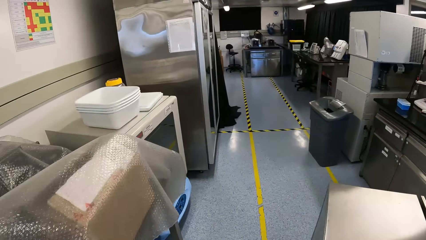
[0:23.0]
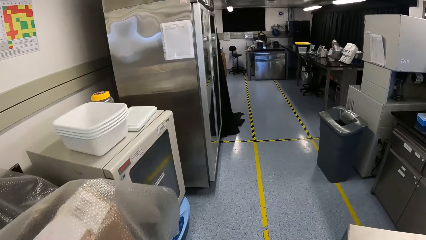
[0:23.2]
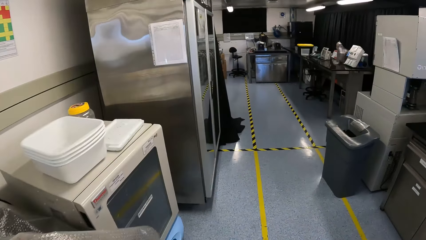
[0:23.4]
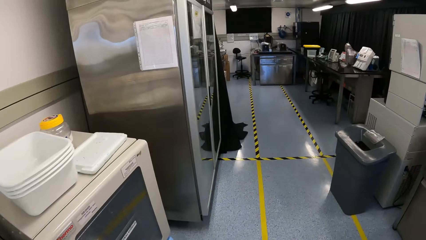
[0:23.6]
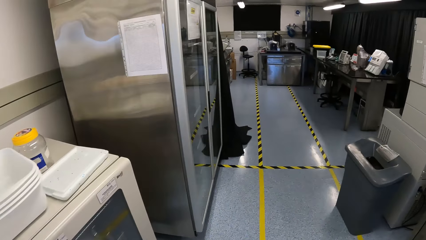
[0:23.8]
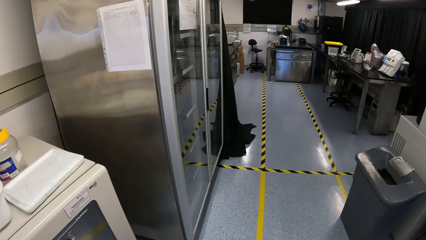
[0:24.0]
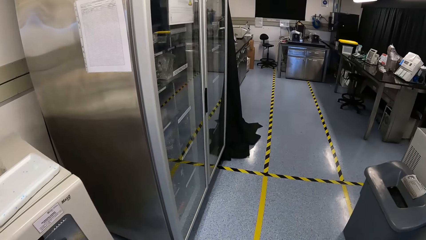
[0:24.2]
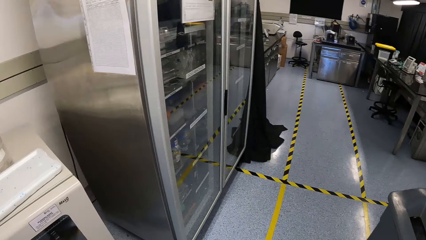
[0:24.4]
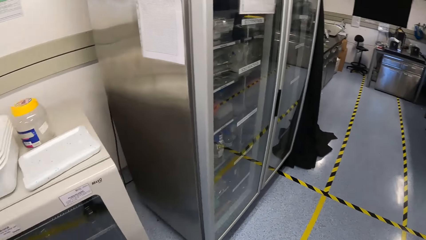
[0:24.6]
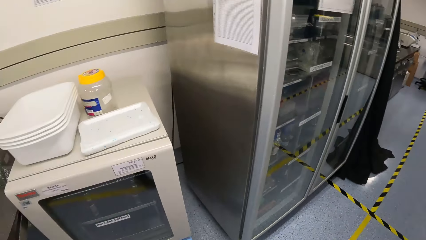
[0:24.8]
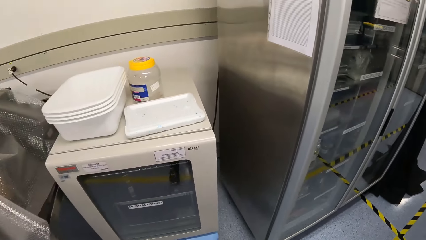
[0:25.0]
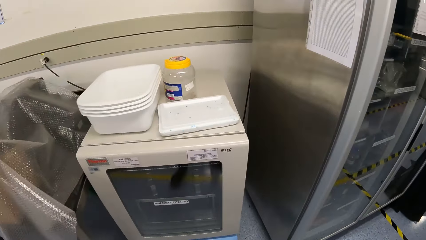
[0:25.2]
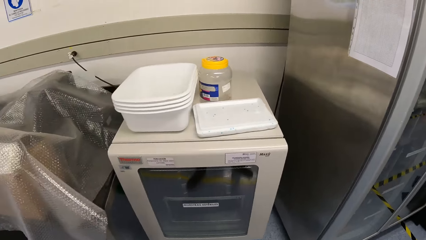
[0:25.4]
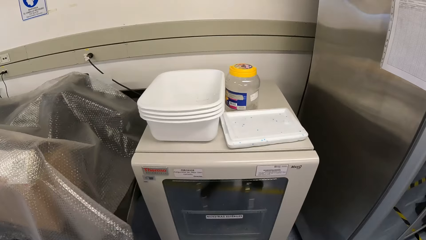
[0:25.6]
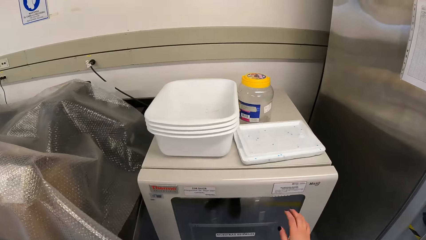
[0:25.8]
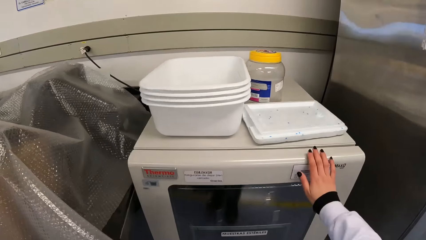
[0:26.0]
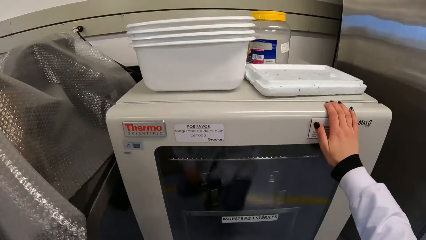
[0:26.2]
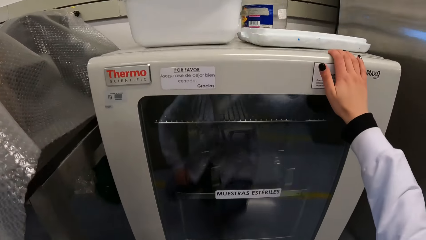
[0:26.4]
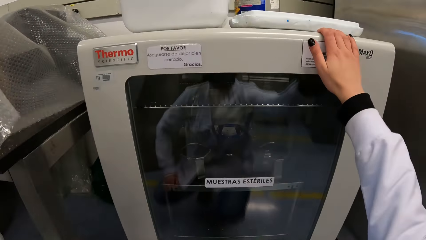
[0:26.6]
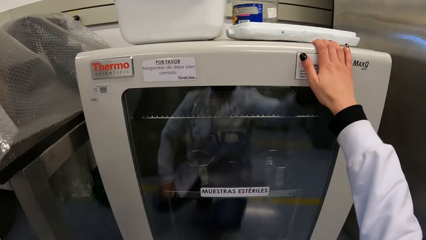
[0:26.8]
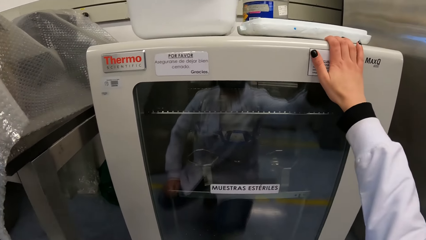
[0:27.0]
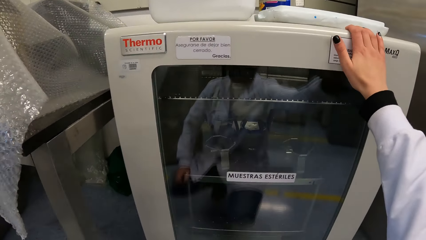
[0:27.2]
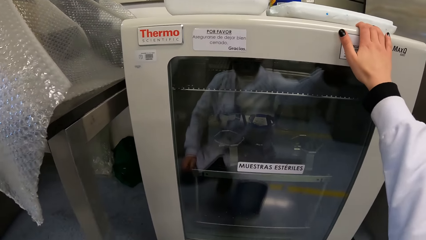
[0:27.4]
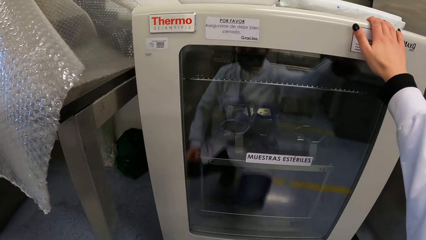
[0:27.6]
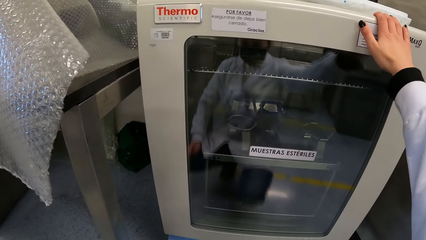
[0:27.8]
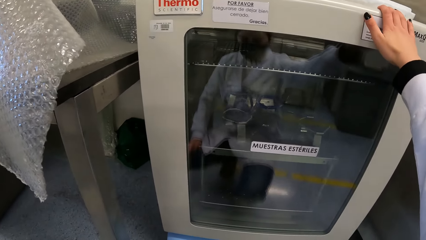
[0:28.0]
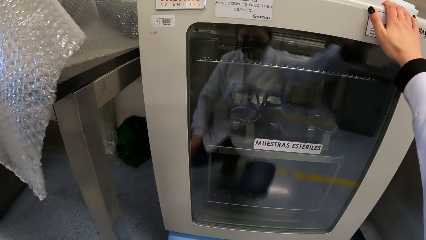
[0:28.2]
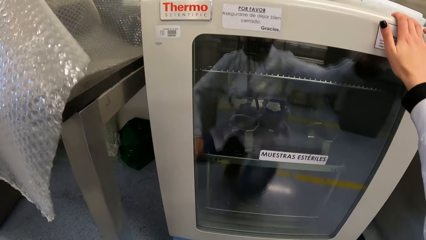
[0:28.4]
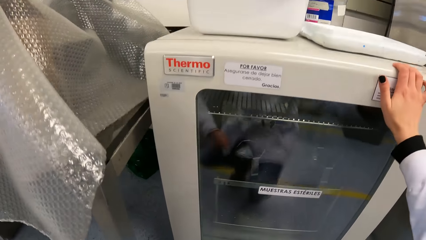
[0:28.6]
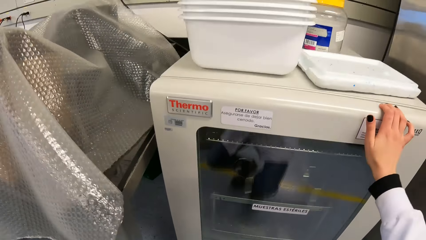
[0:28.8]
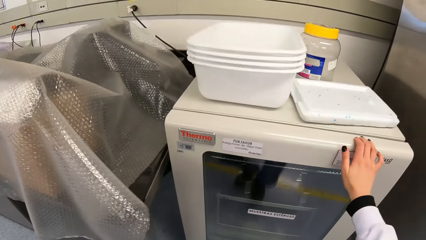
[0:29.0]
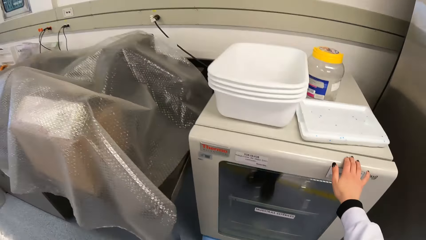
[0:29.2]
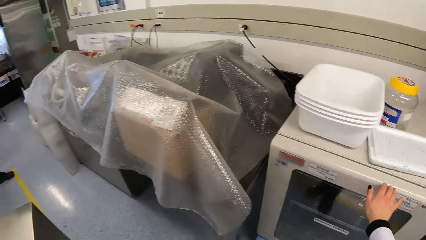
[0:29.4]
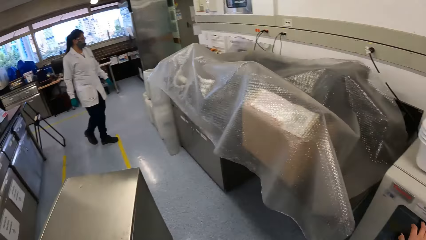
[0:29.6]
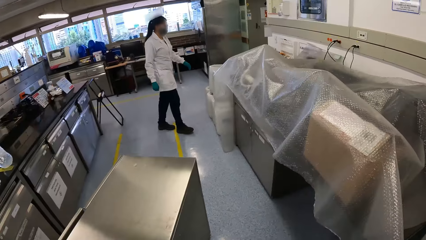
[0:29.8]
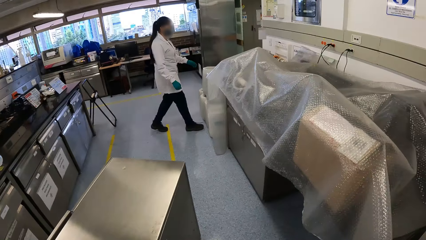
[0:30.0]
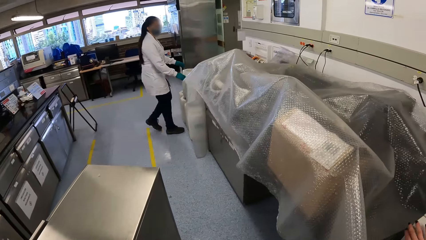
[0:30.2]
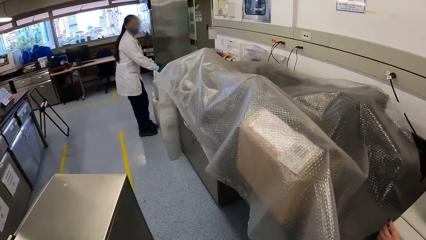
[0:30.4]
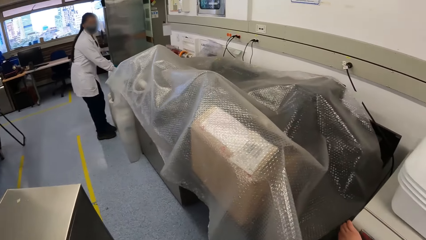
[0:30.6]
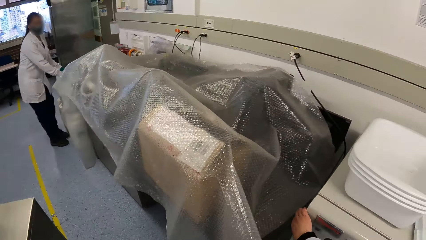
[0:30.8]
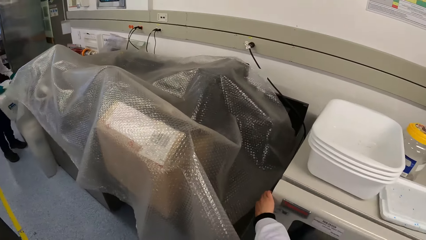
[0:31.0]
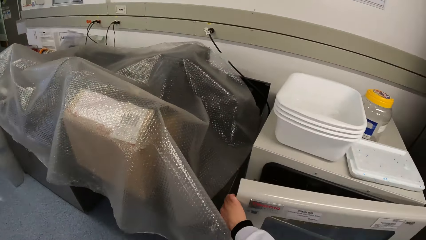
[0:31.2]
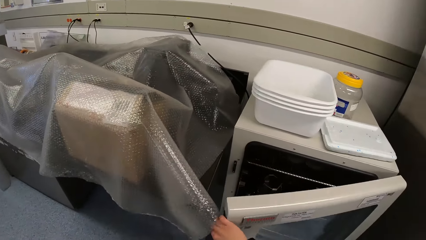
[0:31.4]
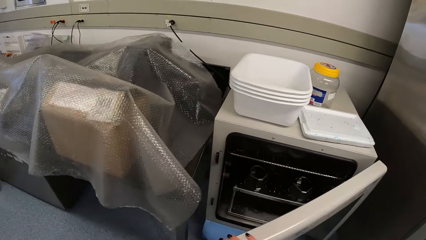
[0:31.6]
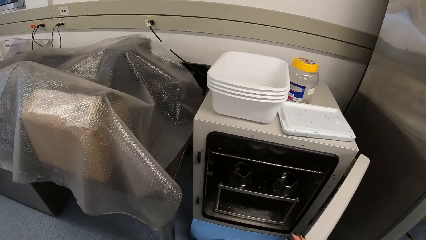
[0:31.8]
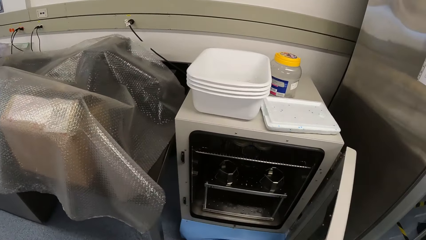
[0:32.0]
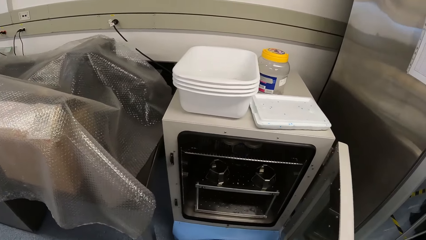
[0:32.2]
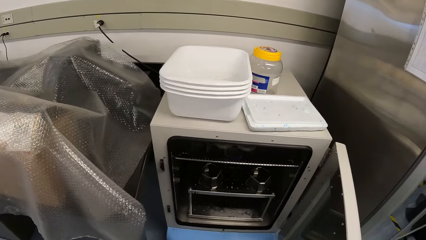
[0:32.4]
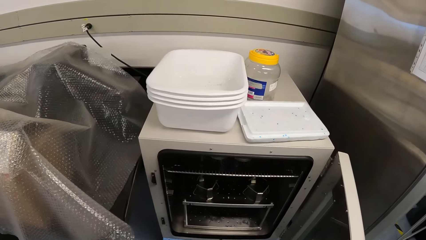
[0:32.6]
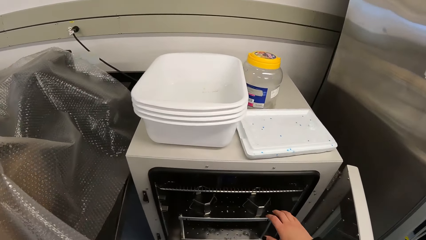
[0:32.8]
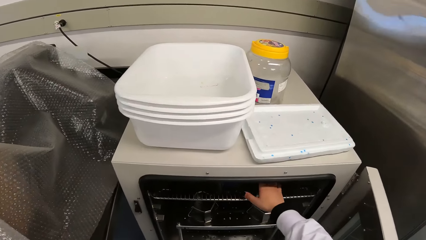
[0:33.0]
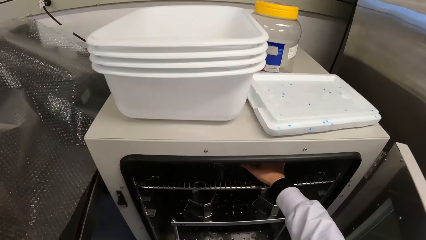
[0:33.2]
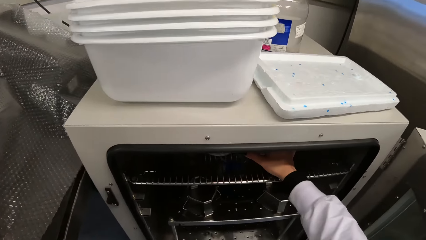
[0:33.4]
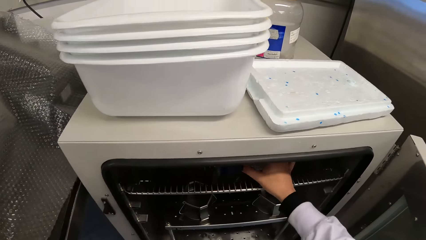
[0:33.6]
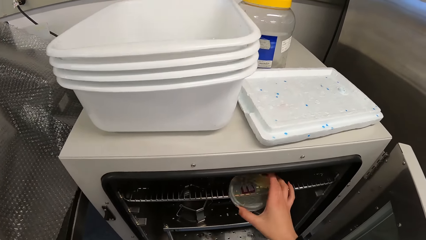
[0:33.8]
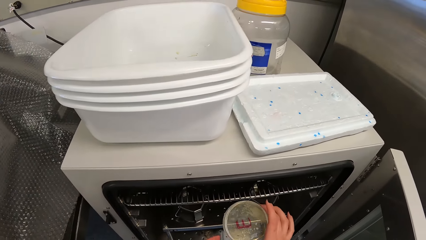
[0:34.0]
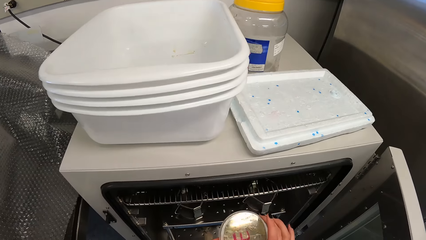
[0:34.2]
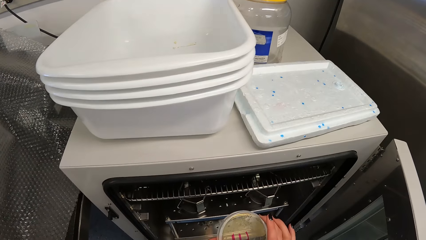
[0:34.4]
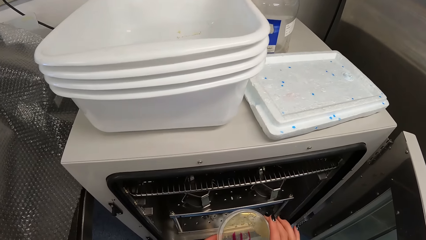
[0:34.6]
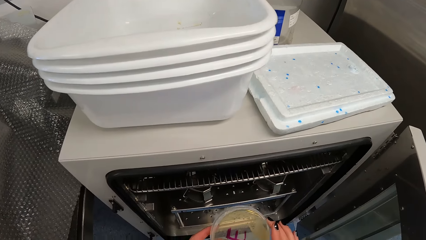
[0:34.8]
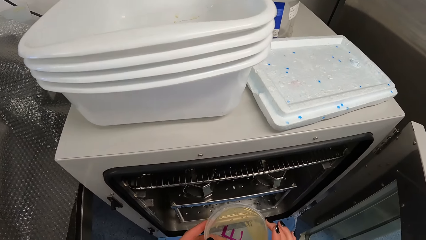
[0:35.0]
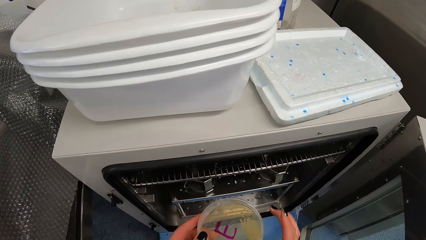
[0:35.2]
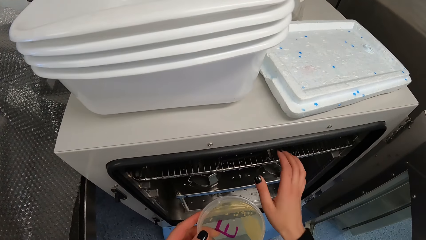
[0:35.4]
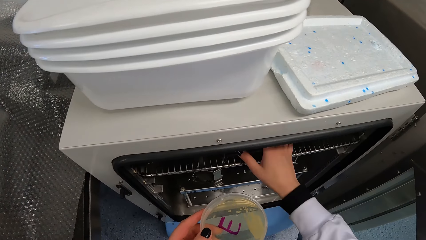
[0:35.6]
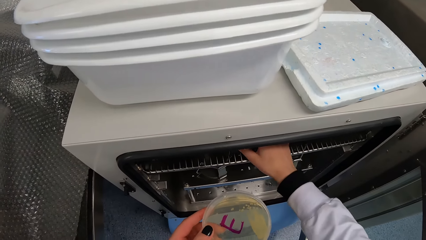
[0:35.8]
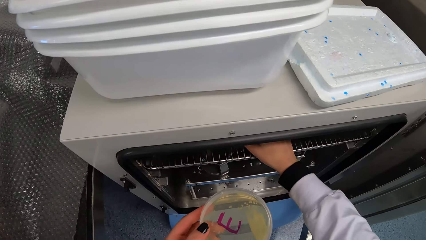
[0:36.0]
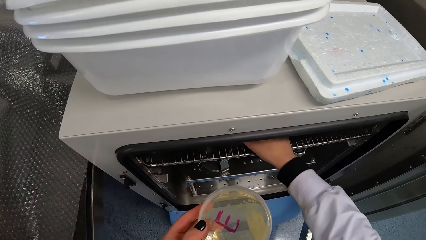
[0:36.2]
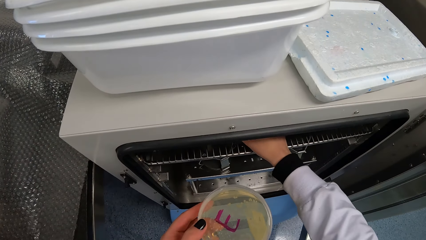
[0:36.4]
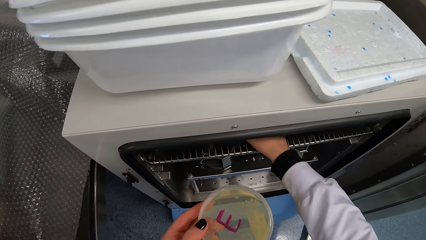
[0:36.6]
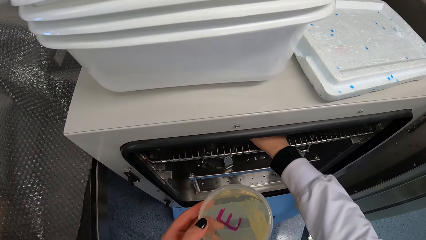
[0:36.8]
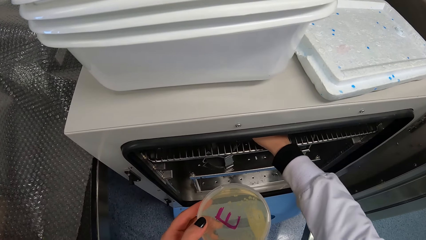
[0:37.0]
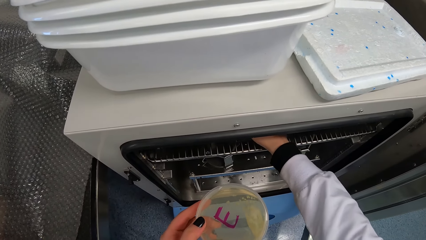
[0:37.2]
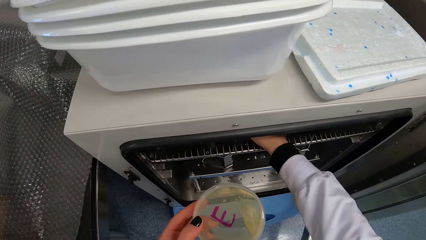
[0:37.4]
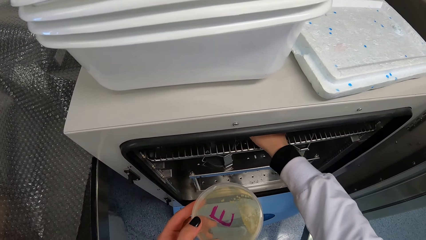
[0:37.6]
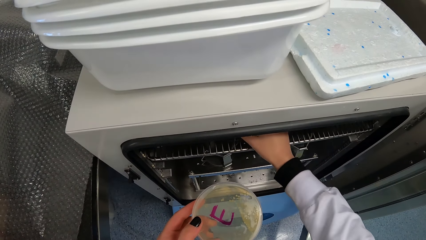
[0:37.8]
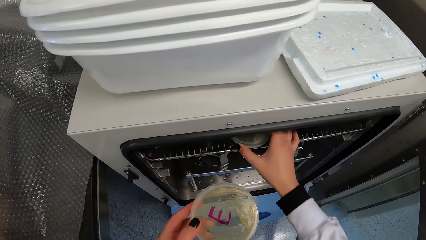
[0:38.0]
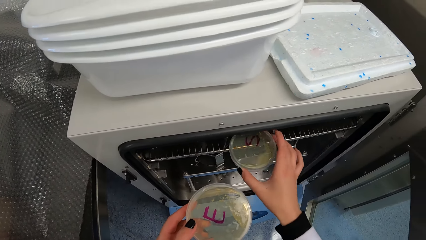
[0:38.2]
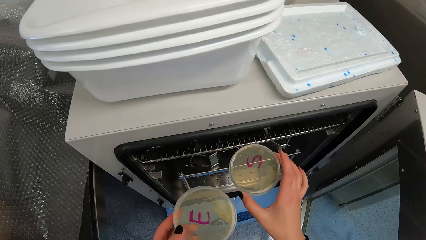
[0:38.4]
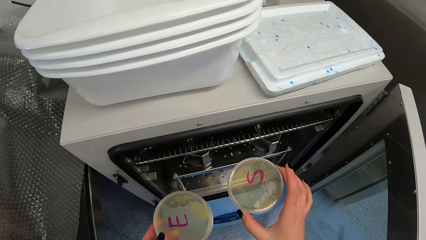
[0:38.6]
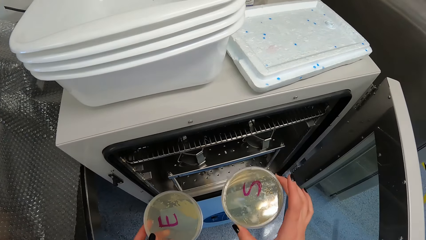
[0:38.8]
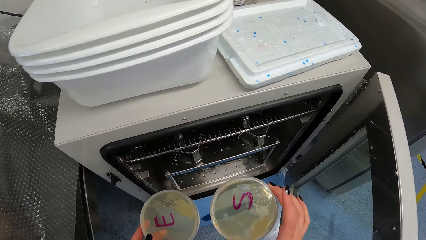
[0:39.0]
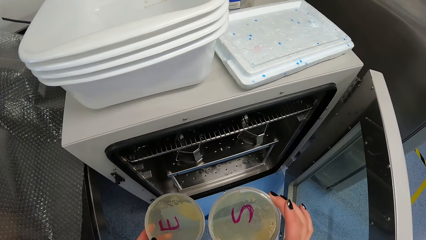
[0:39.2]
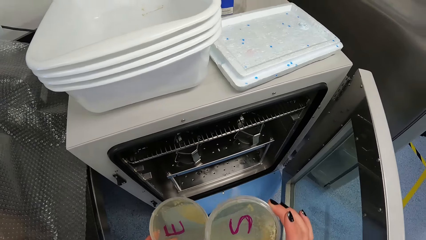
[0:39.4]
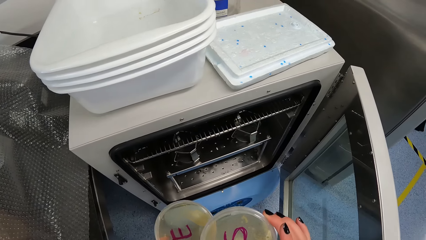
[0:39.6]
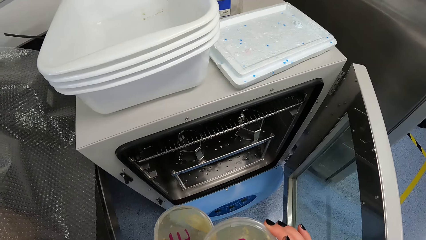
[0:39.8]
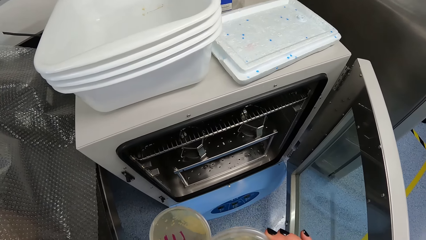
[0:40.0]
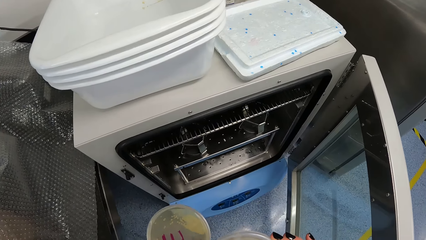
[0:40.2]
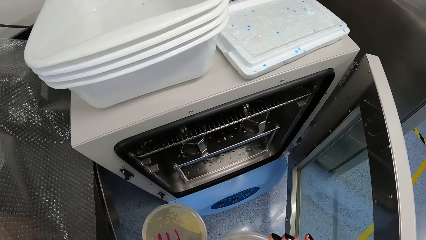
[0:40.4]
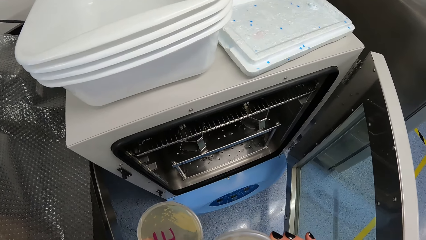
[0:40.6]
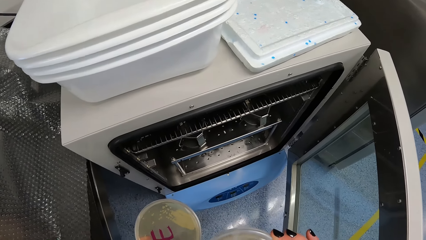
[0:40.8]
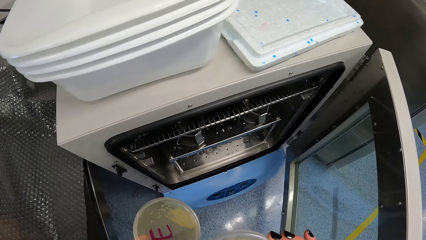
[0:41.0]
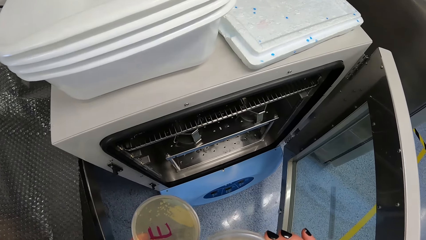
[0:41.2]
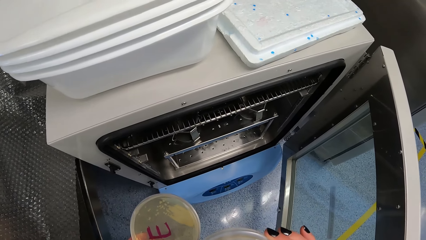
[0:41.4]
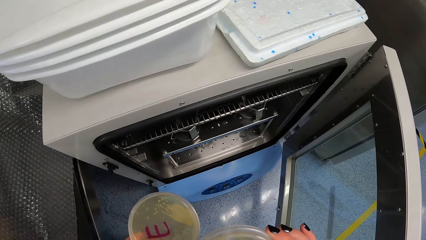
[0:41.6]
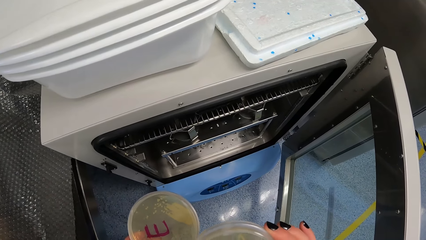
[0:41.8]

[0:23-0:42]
The camera wearer places her right hand on an incubator. The woman places her hands on a desk. The camera wearer opens the incubator with her right hand. She picks up a petri dish from the incubator with her right hand. She passes the petri dish in her right hand to her left hand. She picks up a petri dish from the incubator with her right hand.
